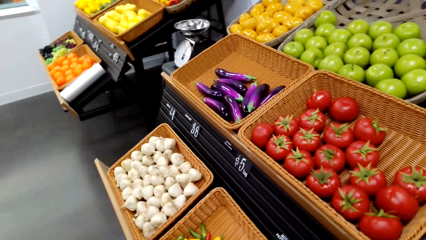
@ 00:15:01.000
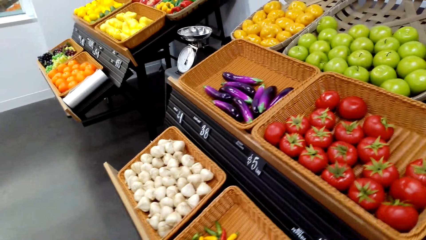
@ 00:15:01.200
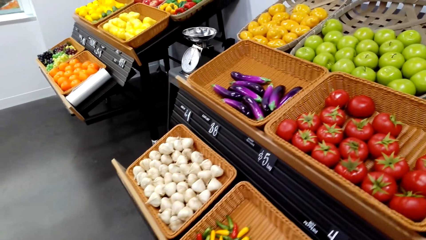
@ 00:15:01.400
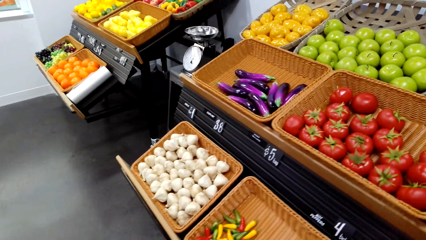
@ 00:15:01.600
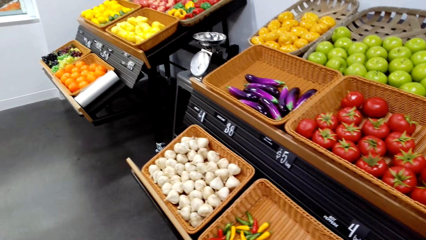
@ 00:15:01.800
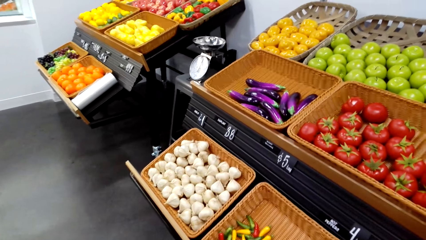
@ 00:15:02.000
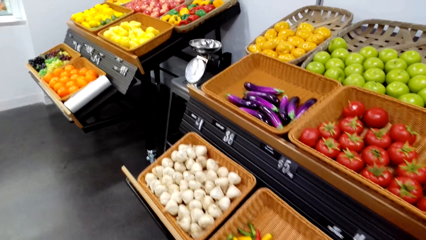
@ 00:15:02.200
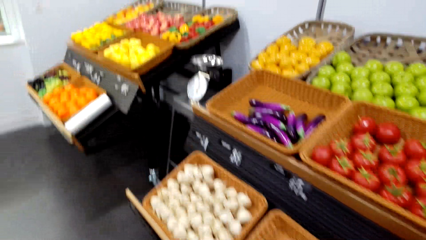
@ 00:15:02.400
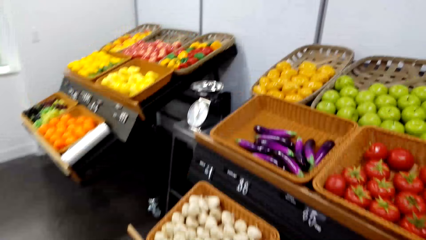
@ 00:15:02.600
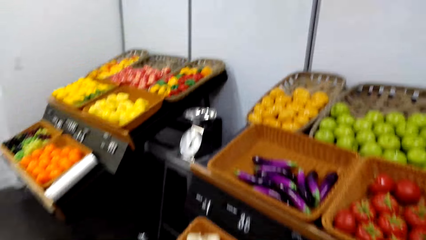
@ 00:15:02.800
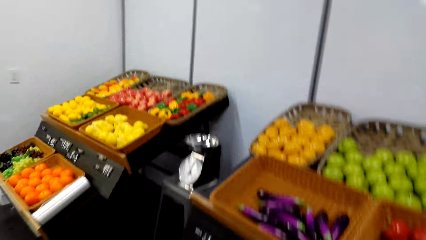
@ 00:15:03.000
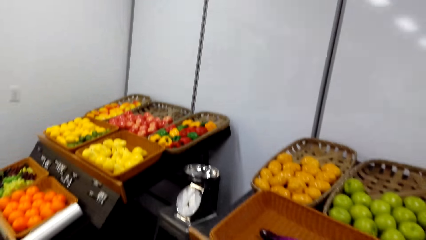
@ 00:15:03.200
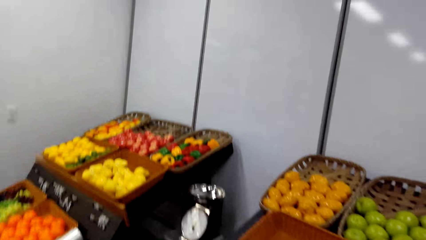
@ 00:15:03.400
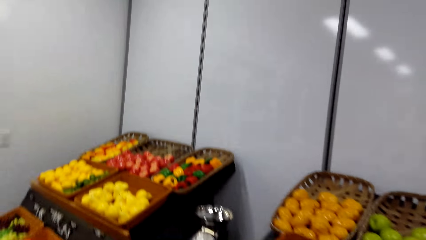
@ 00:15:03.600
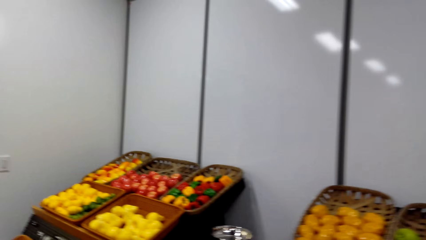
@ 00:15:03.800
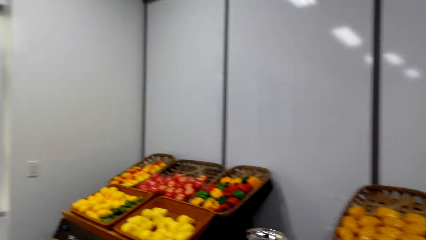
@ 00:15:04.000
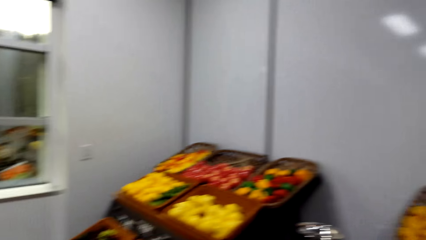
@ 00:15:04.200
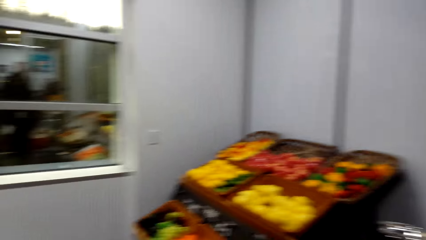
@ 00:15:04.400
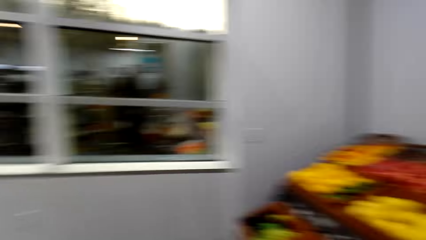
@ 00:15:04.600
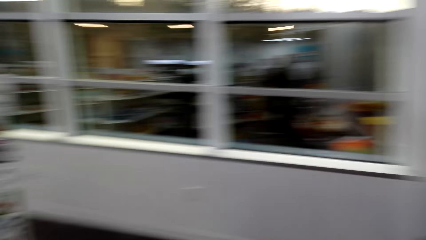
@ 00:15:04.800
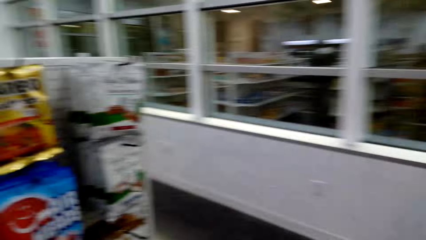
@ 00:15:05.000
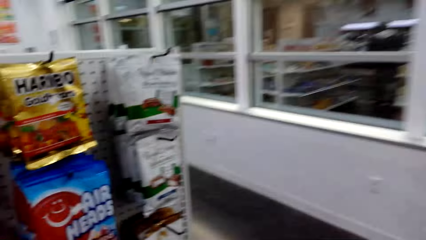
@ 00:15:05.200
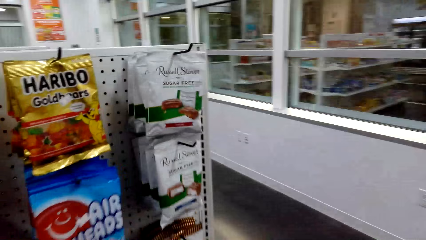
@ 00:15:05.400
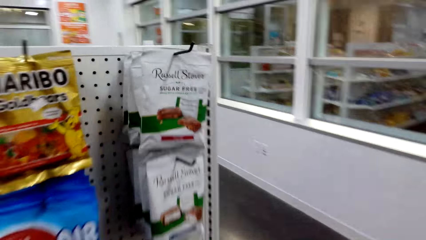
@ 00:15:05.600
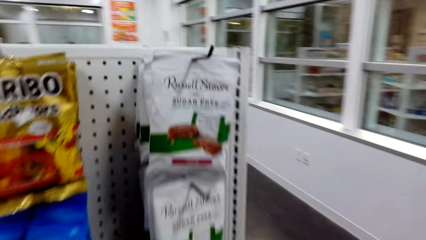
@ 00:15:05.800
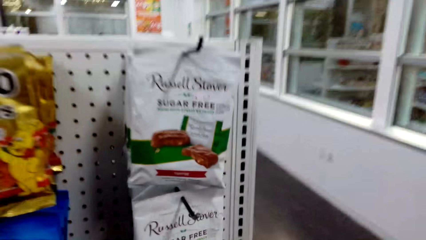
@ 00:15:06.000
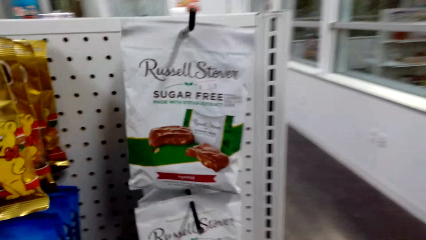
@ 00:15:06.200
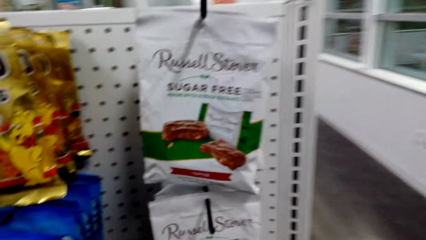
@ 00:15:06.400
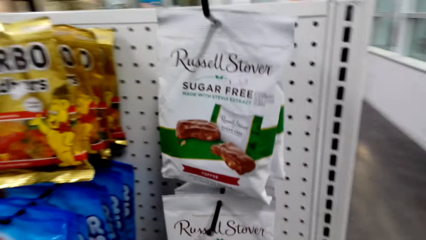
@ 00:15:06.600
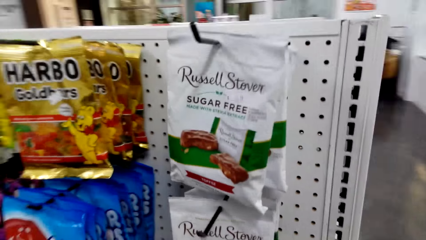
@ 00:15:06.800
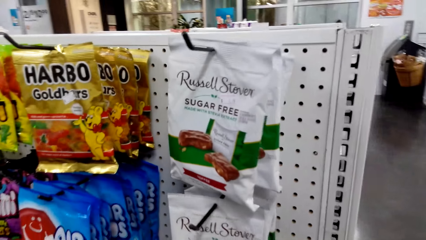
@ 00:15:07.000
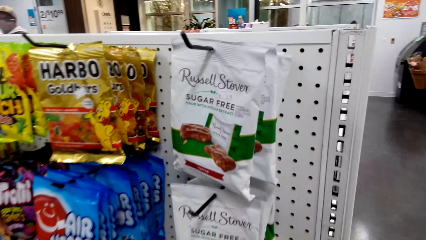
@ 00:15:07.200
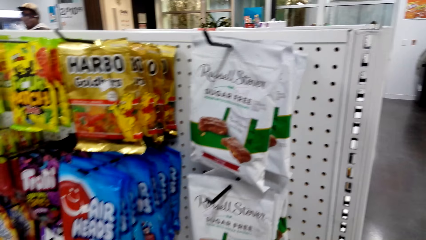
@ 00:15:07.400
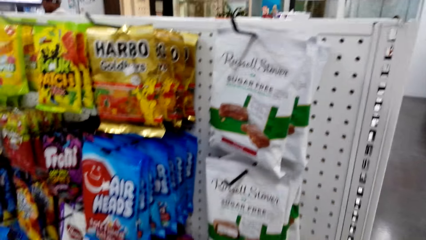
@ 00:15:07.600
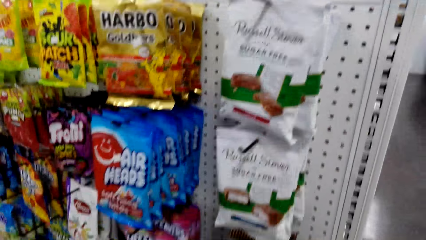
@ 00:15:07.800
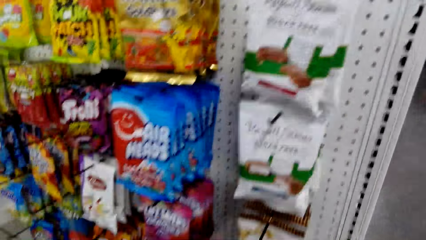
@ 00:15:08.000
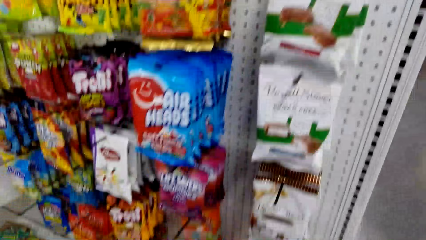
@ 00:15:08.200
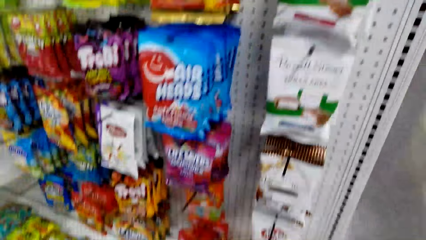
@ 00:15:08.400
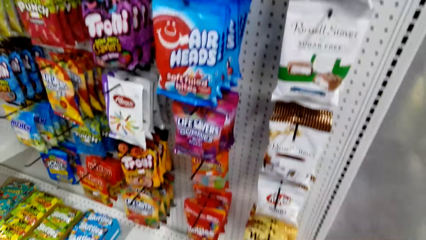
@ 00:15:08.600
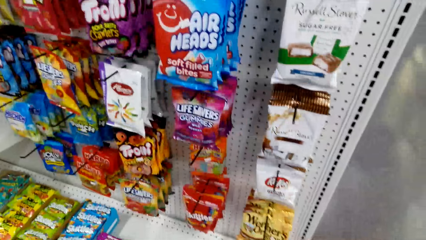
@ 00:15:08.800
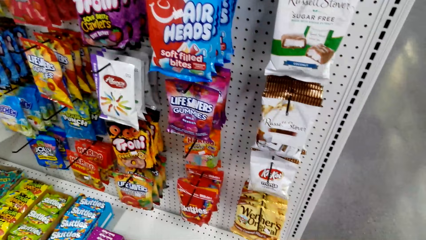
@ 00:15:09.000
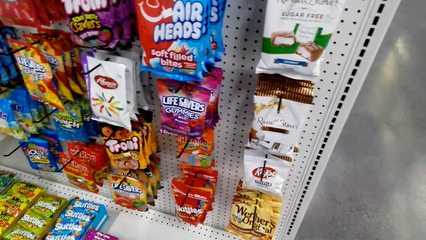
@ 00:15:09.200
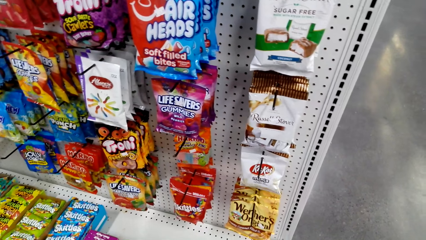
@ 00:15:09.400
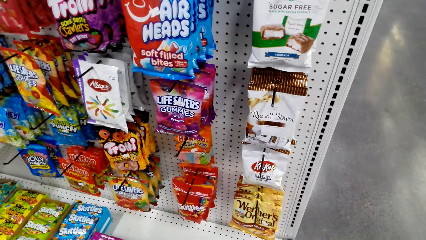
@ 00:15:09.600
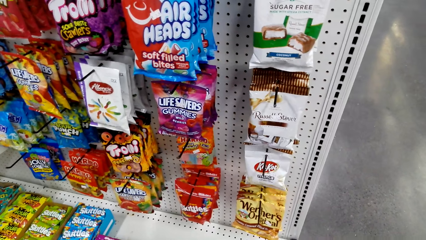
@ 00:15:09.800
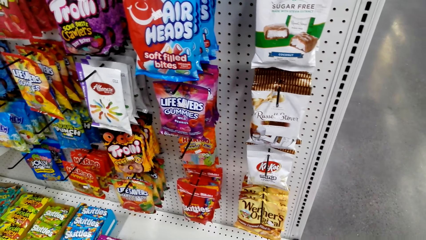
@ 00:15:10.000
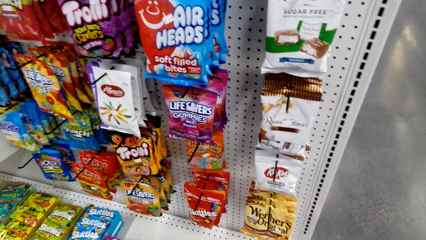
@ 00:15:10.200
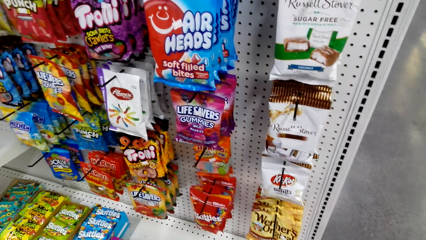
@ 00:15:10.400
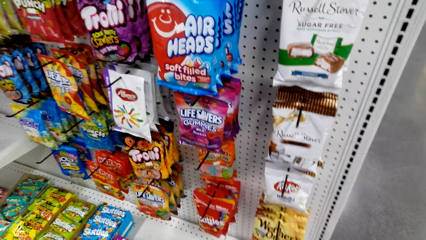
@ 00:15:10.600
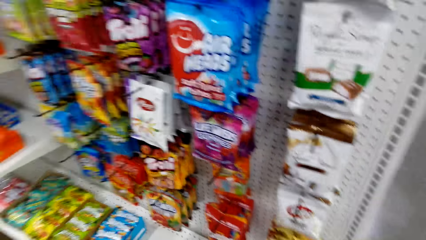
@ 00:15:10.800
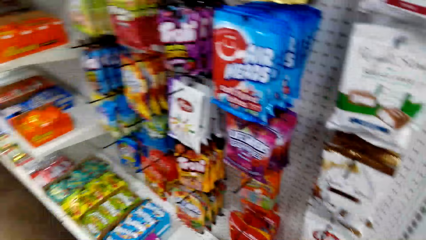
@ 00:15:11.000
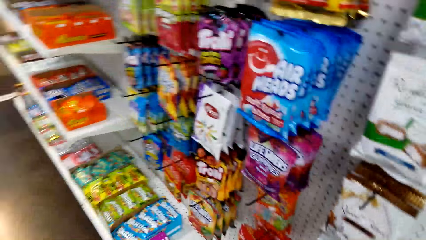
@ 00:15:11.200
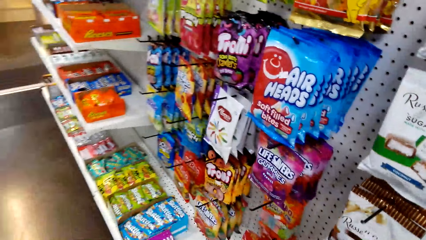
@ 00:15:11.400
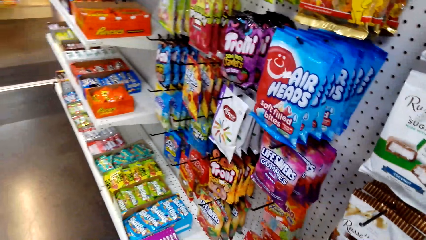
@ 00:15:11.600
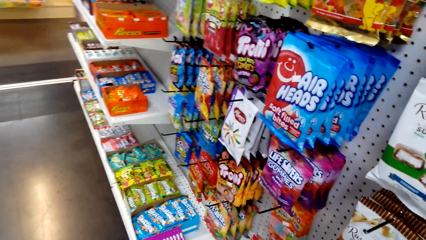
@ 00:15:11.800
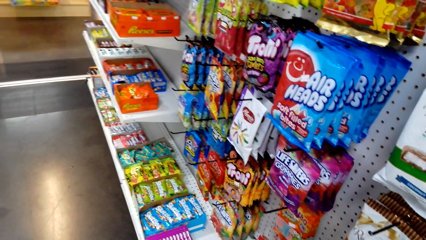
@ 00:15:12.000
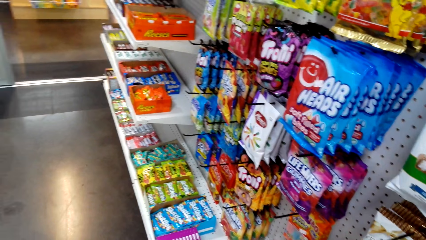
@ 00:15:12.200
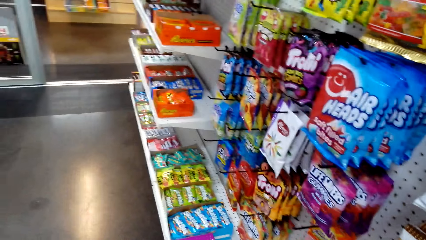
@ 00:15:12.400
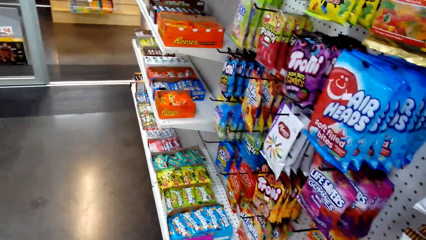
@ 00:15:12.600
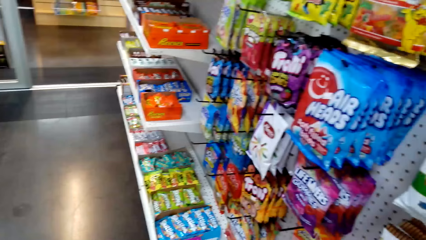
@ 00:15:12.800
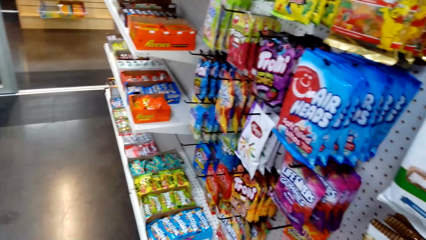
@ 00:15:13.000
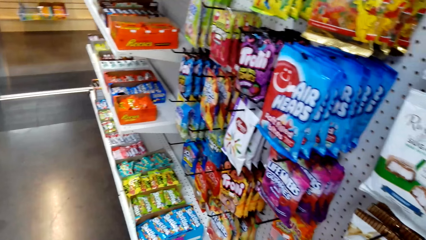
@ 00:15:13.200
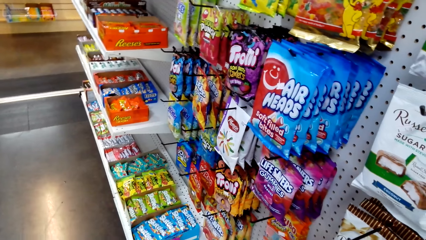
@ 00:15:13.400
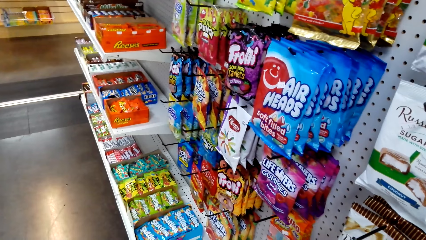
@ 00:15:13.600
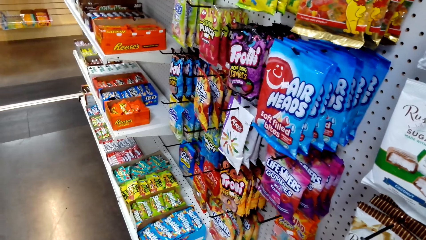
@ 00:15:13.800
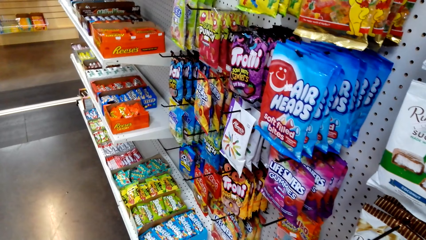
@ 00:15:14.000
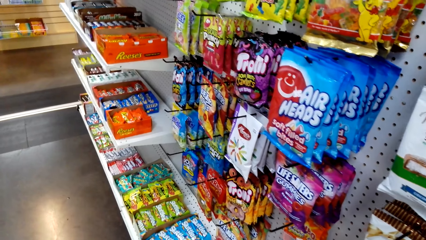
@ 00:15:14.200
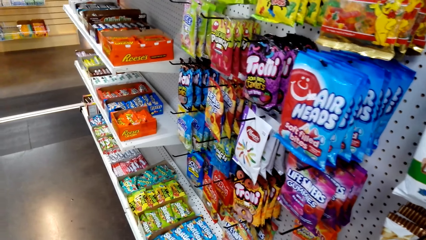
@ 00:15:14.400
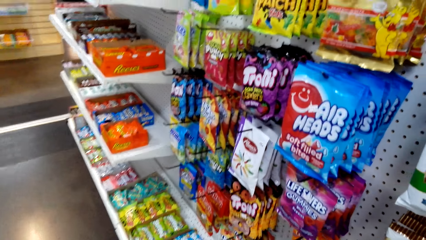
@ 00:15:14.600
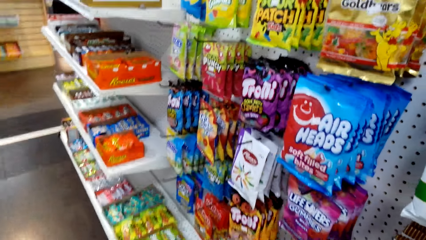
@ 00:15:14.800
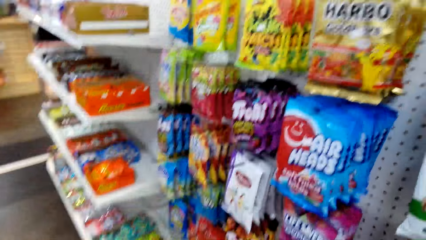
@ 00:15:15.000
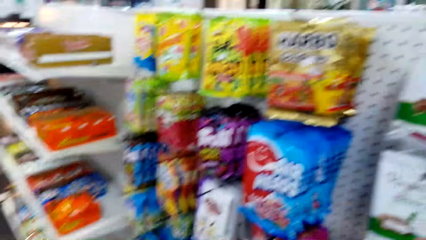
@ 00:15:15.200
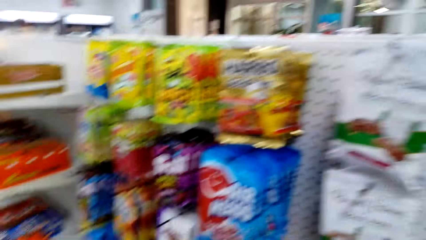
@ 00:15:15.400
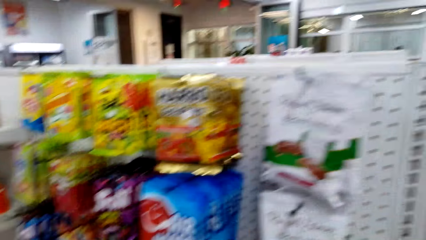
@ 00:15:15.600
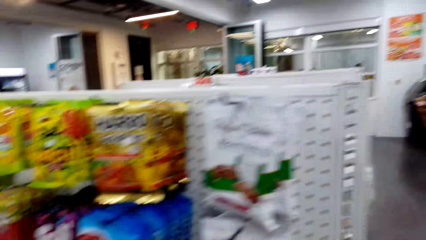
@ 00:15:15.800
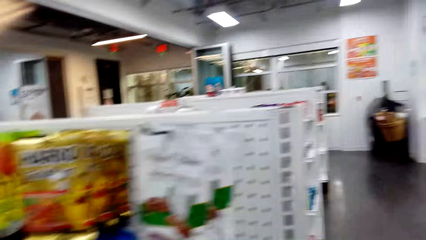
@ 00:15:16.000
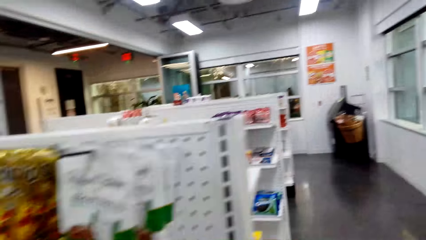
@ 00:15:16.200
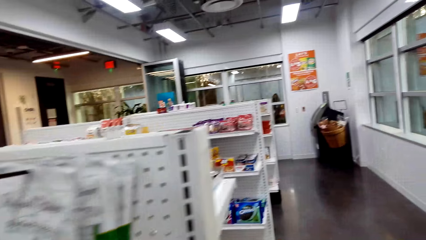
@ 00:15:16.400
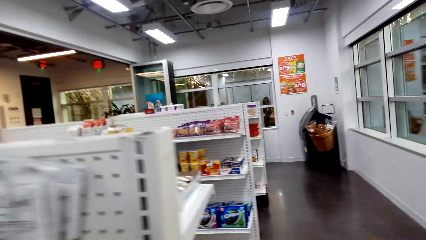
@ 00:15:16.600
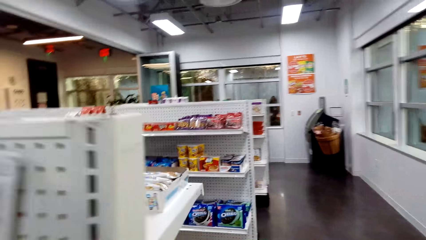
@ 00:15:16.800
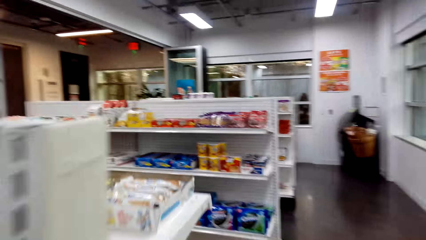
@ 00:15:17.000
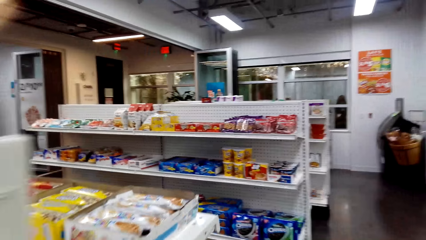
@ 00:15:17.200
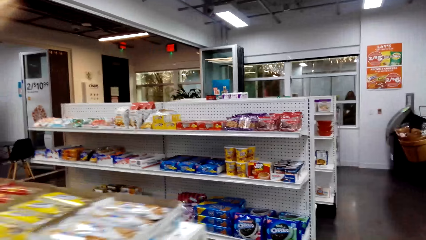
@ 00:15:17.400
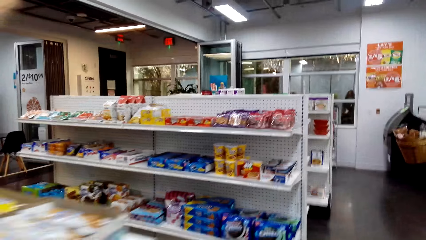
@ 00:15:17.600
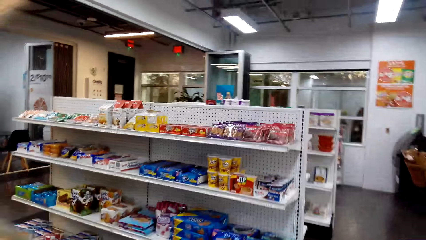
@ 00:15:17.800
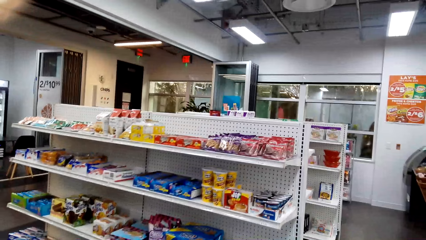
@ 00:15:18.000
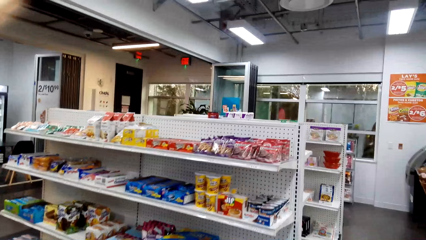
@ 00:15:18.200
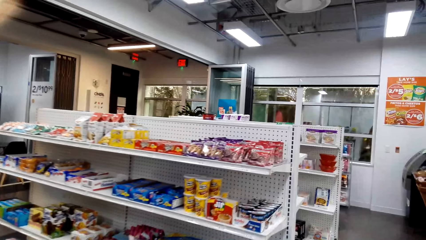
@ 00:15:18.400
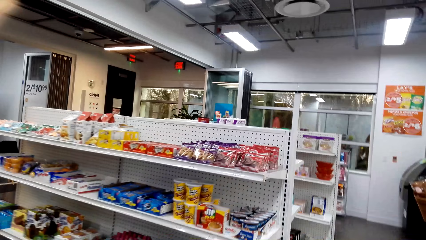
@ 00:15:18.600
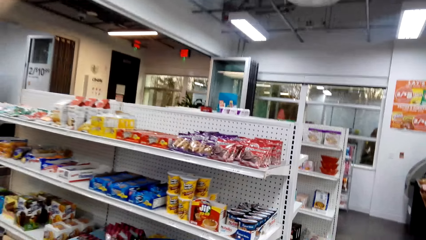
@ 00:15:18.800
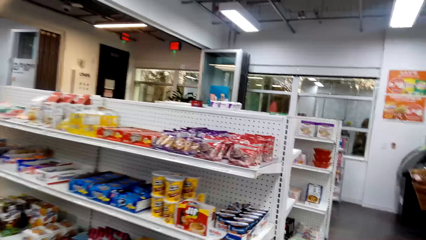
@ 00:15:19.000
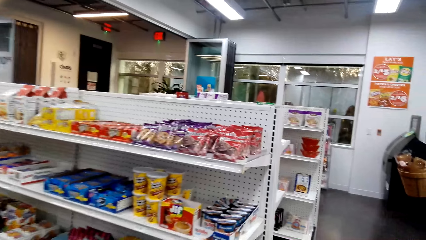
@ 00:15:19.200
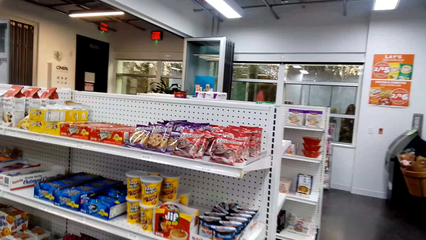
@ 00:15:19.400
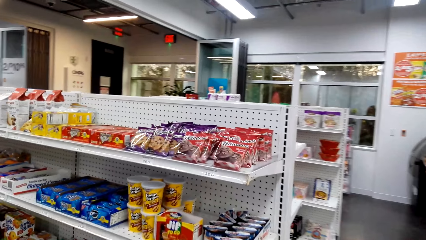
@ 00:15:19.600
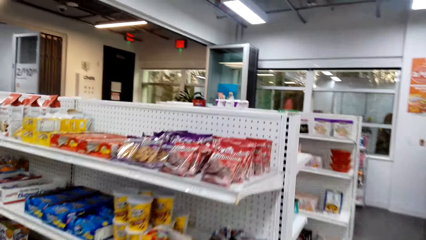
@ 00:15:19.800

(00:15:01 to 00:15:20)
The camera wearer walks around. They shop in the supermarket. They walk around. They look at snacks in the supermarket. They walk around.
